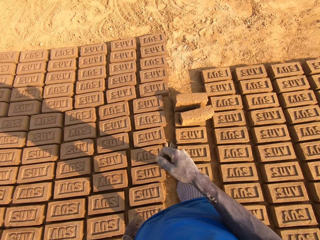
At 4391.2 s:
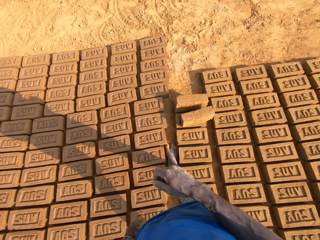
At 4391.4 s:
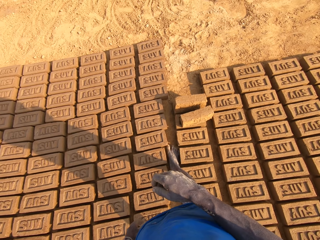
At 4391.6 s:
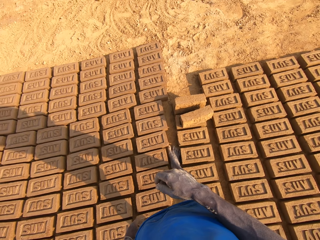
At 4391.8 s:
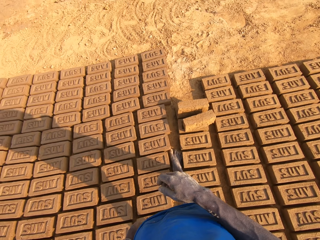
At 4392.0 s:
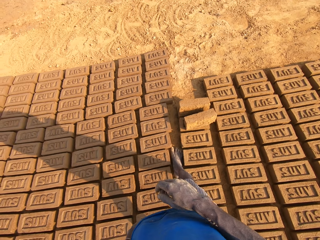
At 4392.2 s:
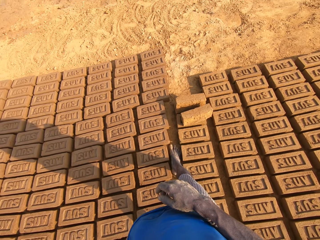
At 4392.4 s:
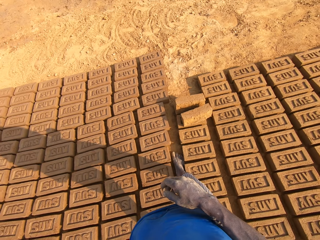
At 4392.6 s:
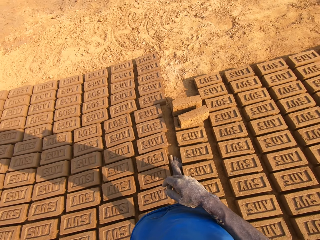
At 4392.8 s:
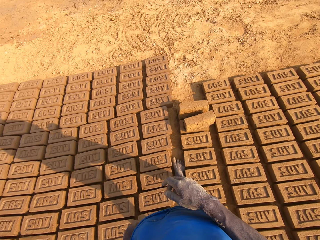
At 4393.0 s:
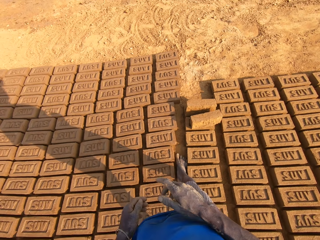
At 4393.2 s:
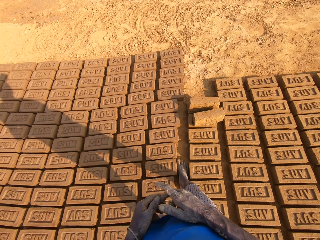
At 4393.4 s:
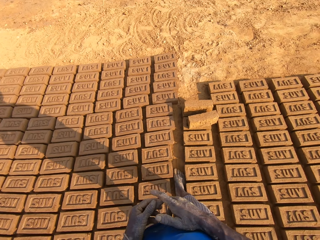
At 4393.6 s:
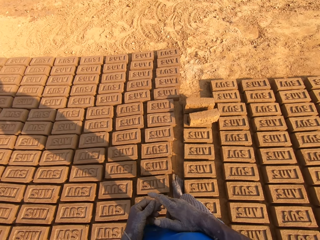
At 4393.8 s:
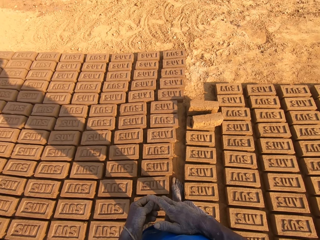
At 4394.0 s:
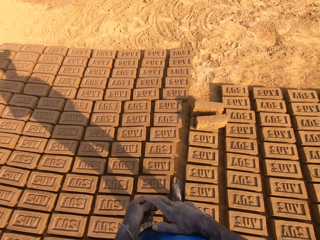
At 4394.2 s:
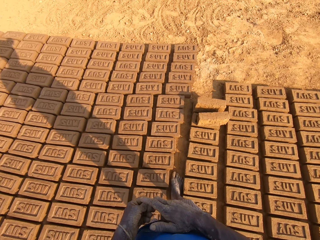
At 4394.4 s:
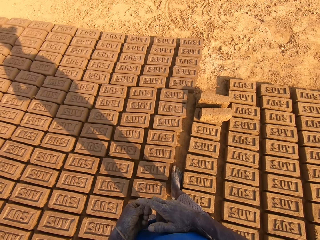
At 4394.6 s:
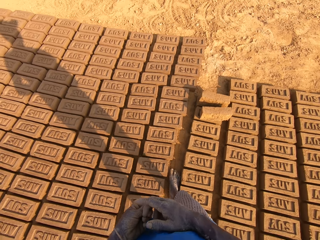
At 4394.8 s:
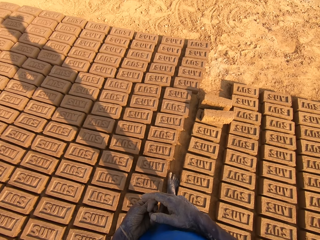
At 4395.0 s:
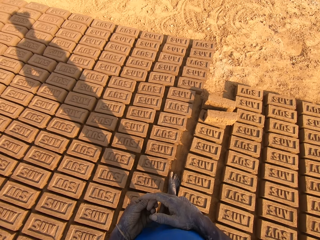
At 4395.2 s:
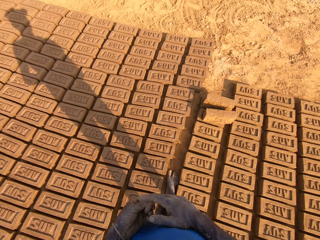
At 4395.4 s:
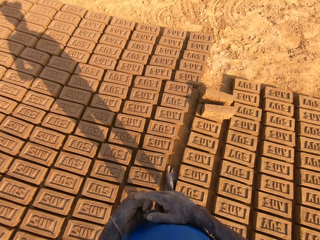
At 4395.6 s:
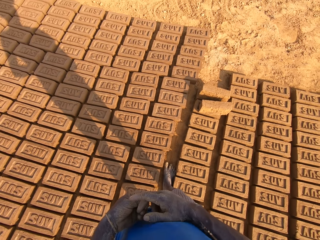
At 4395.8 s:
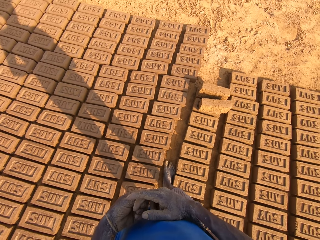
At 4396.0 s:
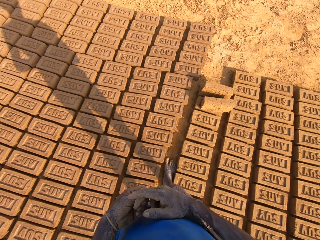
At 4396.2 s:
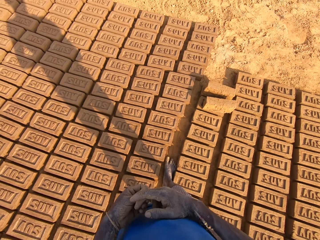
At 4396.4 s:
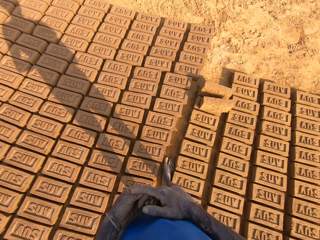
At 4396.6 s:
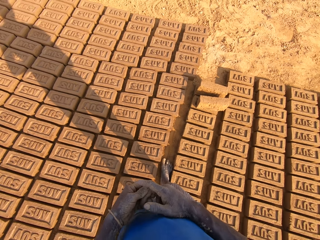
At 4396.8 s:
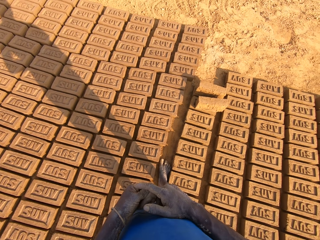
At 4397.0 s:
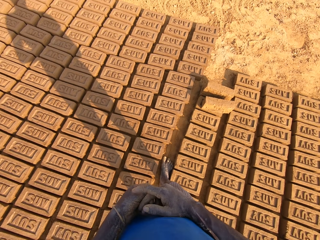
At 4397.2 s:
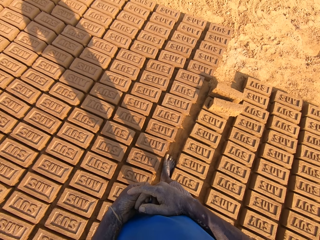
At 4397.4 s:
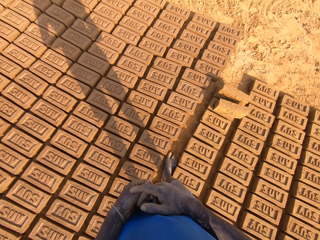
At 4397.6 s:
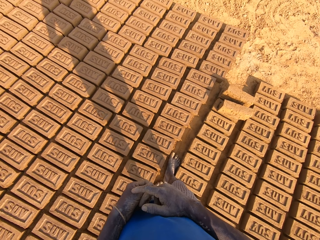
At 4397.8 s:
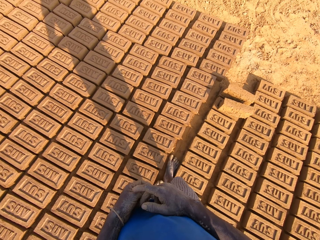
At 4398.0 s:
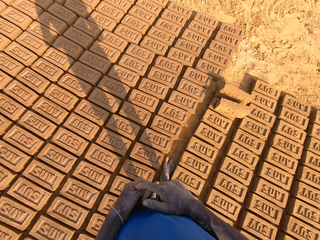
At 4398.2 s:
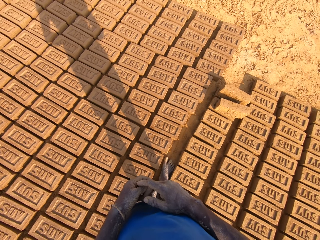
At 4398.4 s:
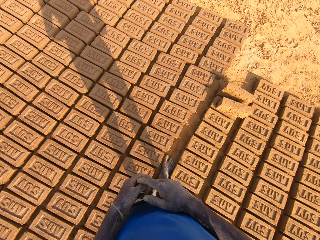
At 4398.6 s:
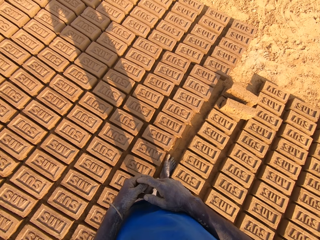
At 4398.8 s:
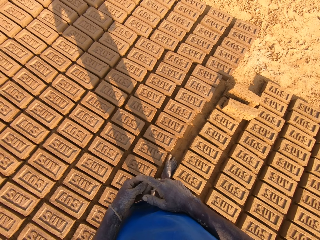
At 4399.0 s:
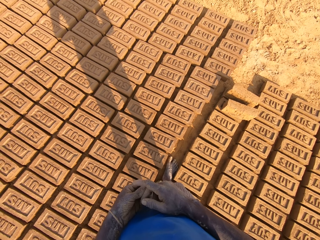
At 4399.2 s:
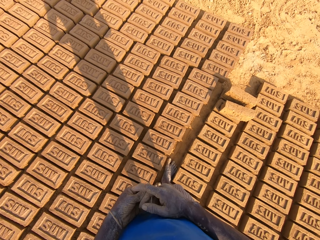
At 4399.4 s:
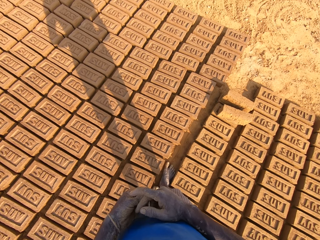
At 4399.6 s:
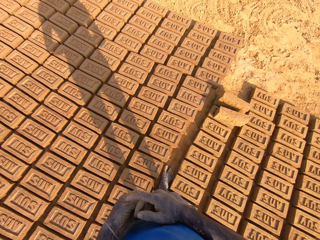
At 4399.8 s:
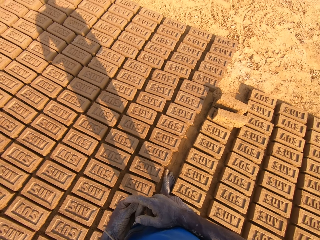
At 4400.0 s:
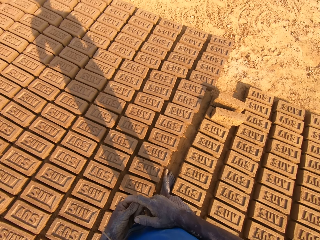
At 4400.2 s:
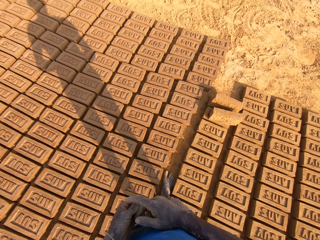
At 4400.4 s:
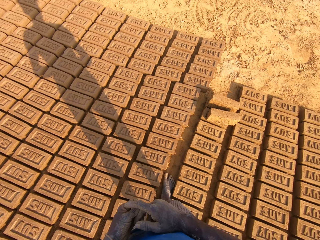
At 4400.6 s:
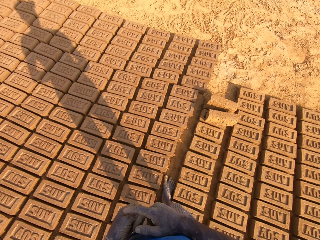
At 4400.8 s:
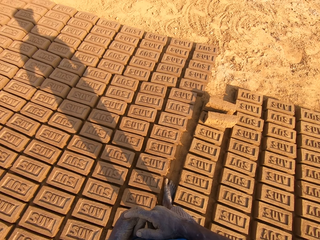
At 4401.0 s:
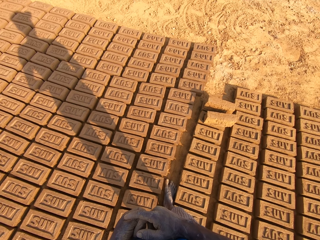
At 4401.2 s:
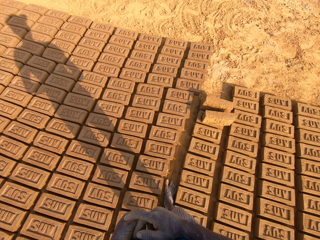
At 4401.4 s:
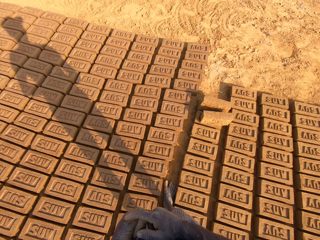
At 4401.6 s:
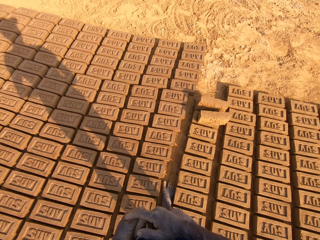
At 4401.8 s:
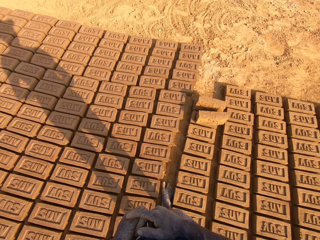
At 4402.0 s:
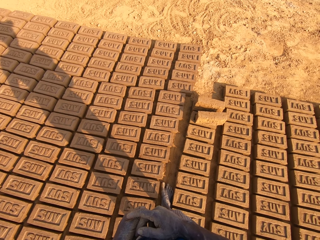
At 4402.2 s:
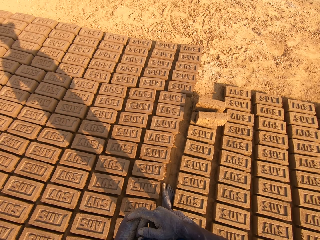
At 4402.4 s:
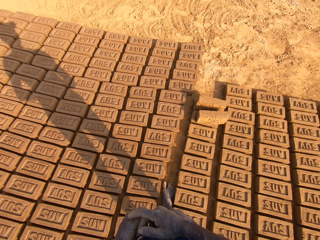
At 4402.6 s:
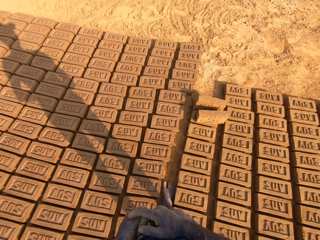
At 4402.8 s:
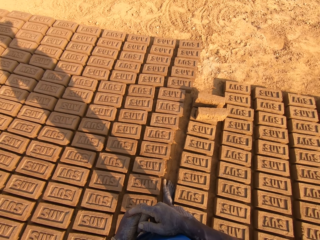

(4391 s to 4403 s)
The camera wearer moves his legs backwards. He rubs his right finger with his left hand. He holds his hands together.

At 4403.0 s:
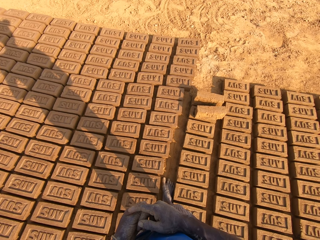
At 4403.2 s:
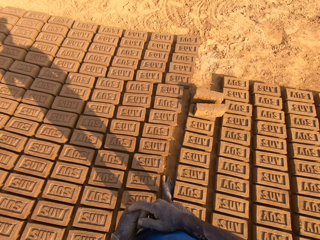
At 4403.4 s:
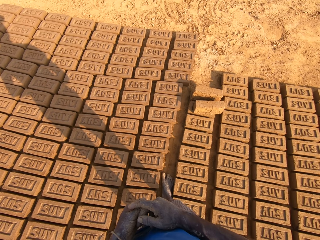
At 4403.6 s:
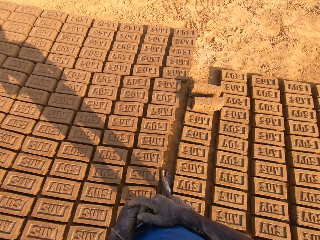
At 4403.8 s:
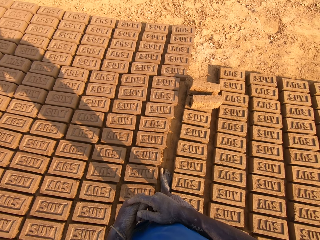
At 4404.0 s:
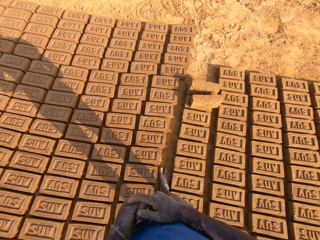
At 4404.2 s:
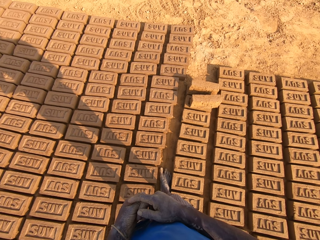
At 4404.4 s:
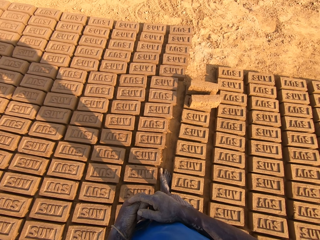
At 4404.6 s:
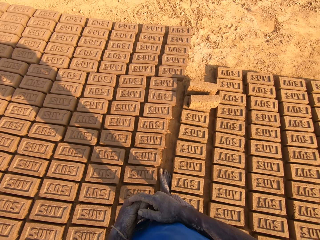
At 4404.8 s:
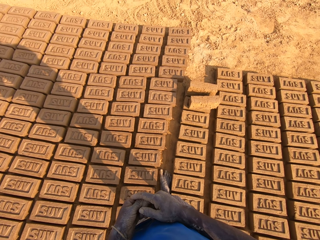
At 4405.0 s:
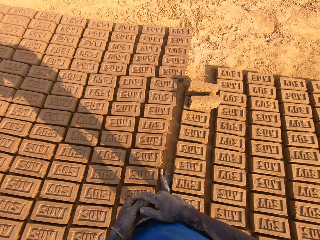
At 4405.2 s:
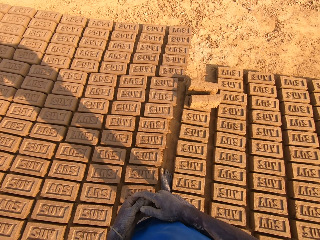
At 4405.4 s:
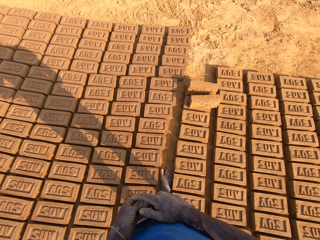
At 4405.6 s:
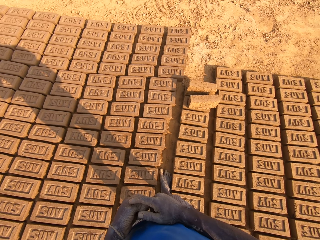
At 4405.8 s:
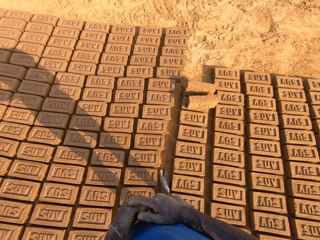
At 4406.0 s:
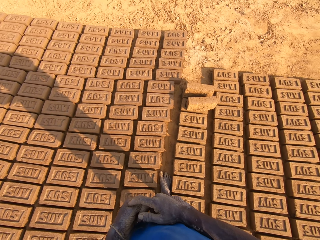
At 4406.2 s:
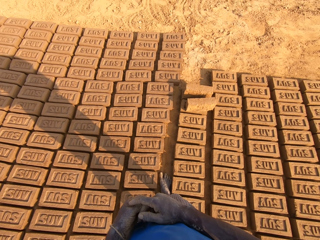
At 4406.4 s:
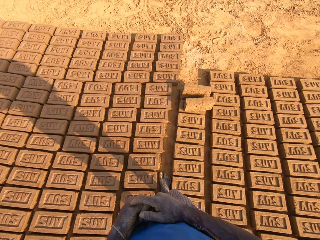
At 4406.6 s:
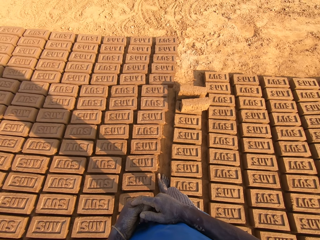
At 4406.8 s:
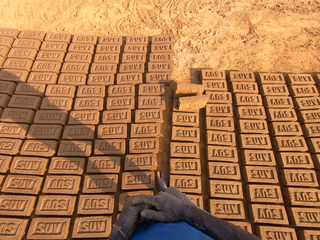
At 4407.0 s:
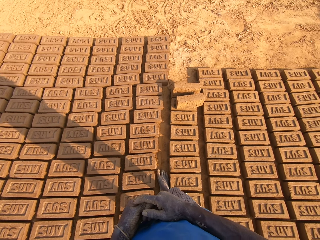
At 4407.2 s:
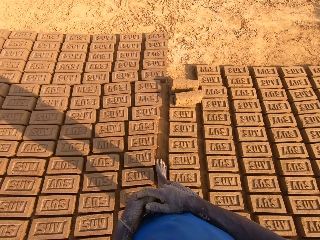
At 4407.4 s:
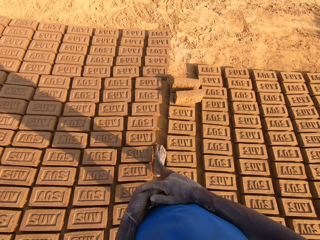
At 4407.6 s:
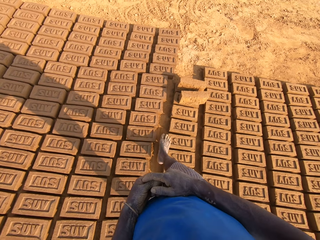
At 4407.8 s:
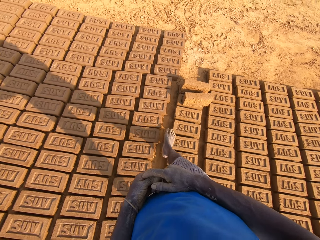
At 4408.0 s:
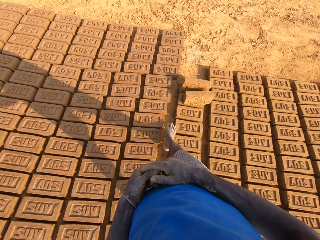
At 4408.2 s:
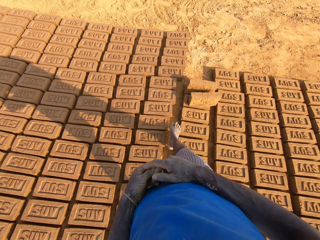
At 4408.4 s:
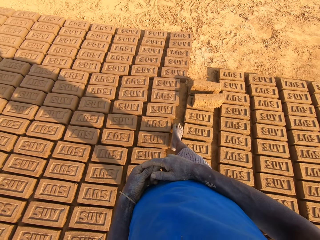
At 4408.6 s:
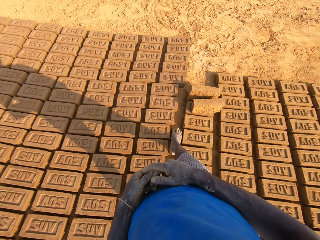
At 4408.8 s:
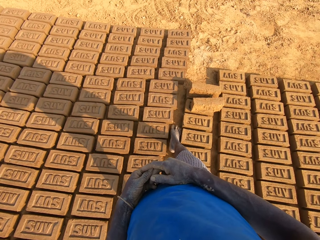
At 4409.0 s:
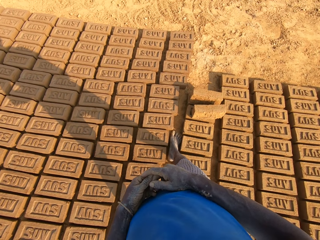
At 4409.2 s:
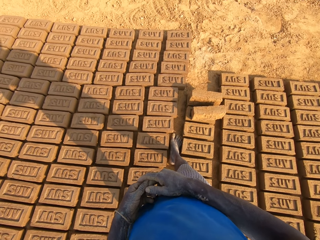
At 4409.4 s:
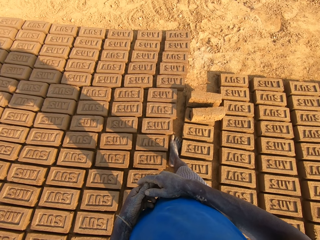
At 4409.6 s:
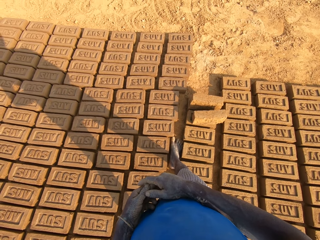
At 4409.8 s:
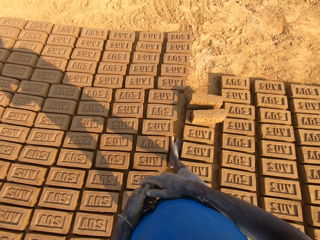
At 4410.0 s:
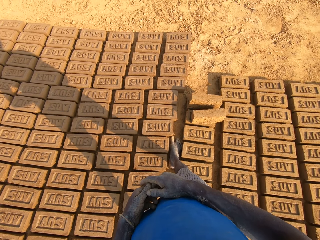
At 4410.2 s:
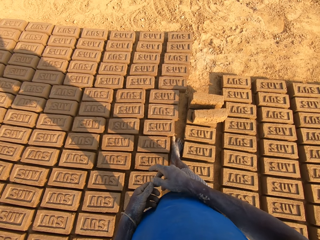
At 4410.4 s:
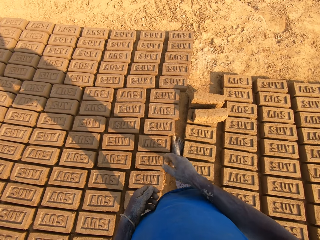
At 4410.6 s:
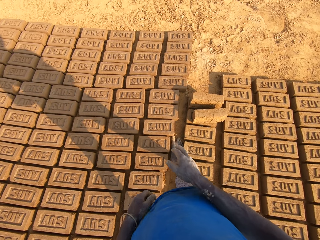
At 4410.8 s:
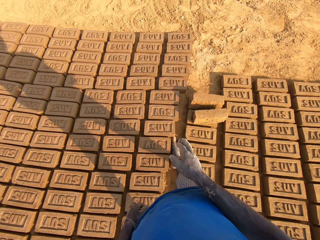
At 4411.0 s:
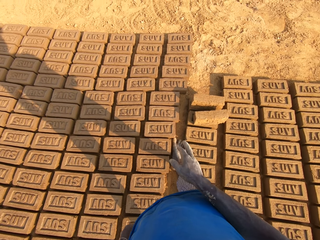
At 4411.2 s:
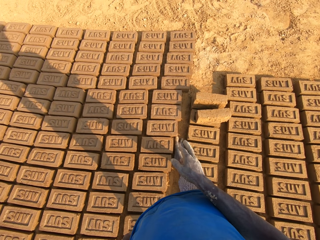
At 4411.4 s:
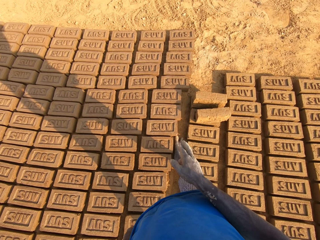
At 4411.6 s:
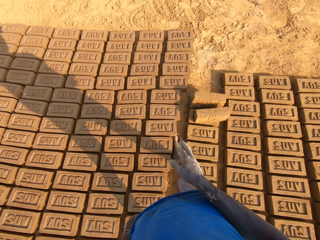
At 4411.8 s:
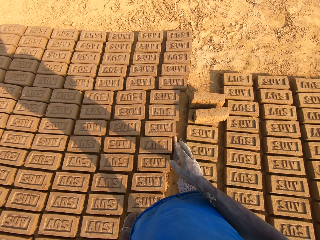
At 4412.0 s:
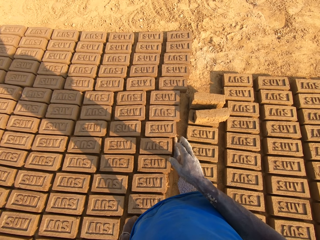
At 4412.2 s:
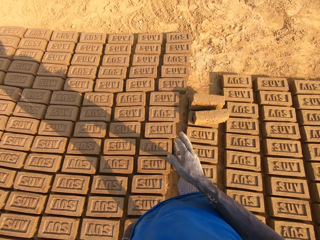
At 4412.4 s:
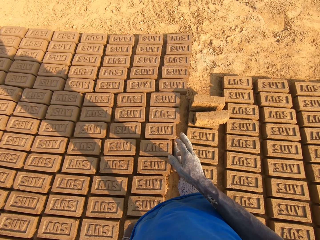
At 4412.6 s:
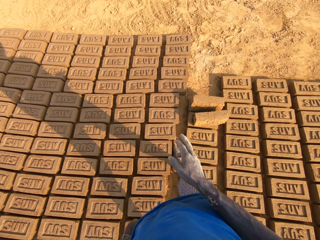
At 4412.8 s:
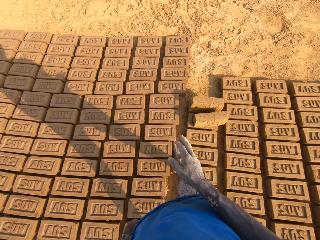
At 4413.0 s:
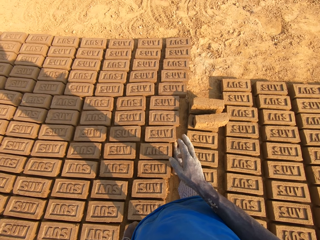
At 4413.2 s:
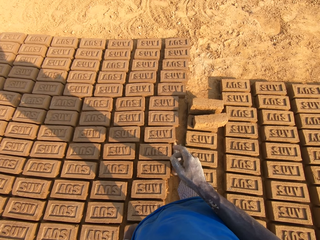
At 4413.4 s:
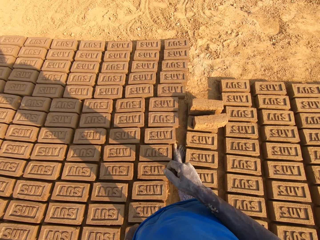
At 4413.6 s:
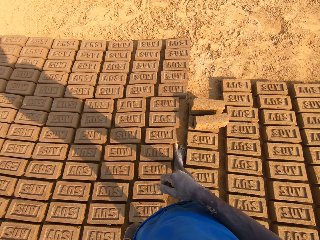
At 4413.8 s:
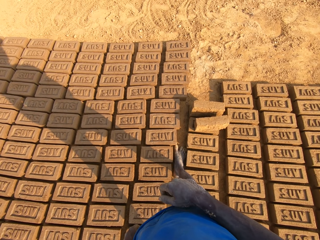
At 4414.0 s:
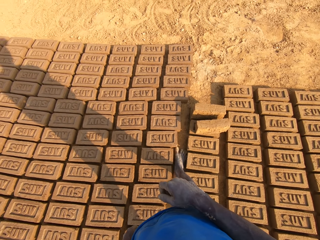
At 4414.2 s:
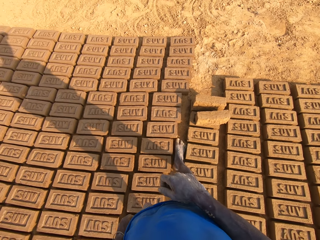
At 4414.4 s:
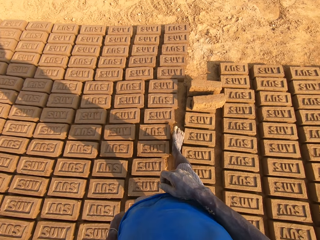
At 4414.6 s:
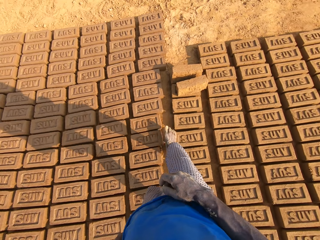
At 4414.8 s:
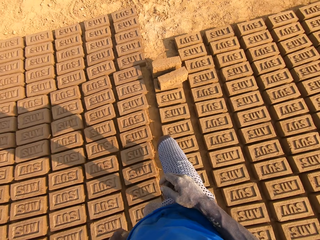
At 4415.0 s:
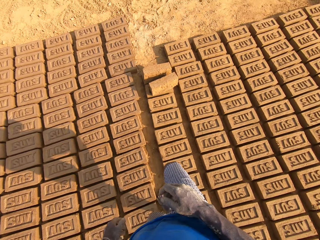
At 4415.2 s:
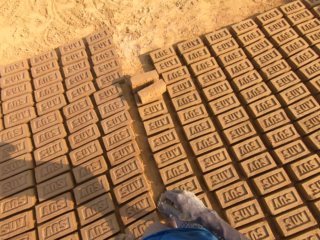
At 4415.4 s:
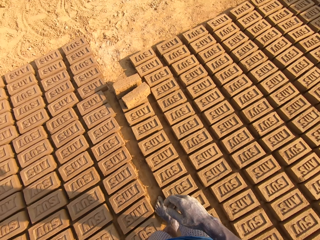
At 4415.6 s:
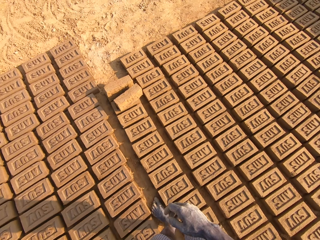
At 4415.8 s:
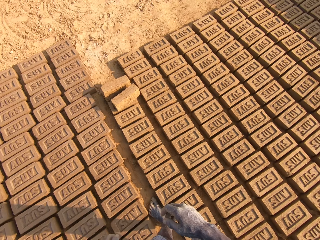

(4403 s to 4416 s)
The camera wearer moves his leg forward. He demonstrates with his right hand. He points at the bricks. He walks backward in between the molded bricks on the ground.
